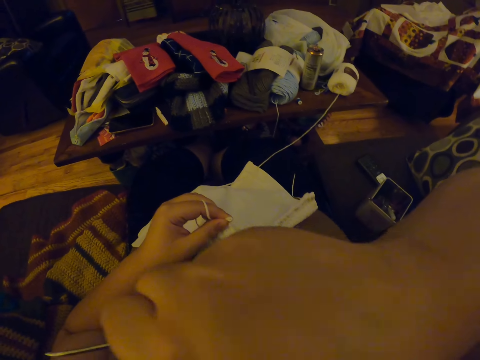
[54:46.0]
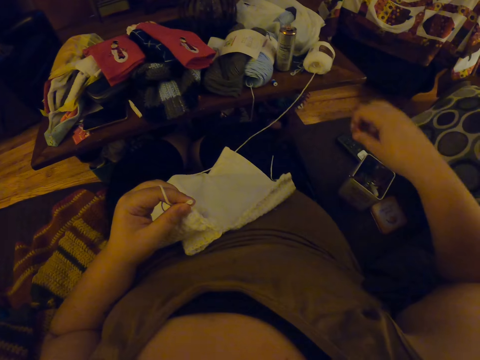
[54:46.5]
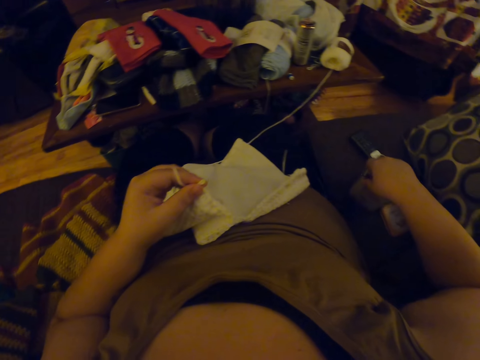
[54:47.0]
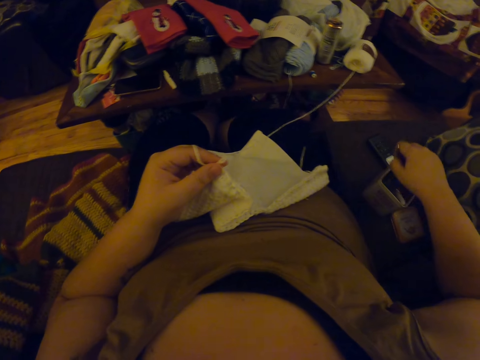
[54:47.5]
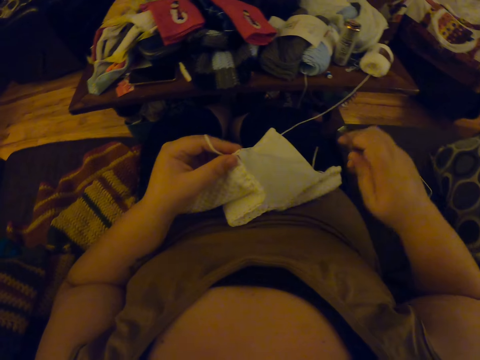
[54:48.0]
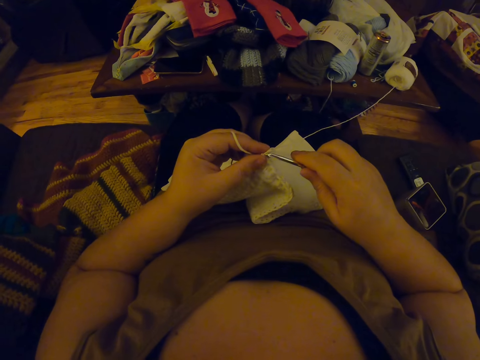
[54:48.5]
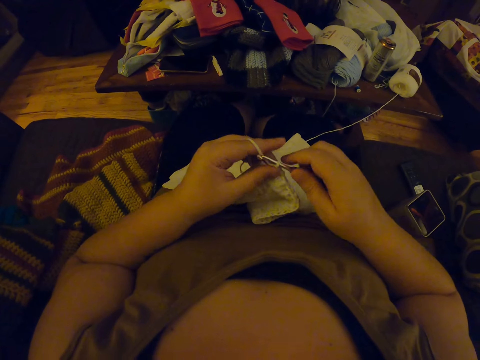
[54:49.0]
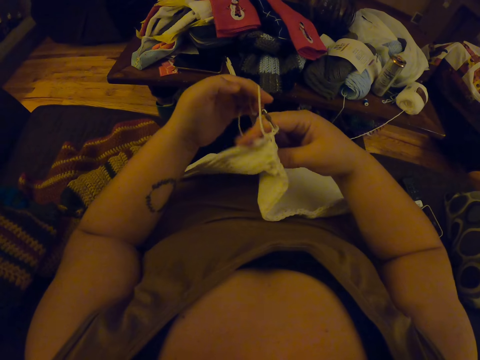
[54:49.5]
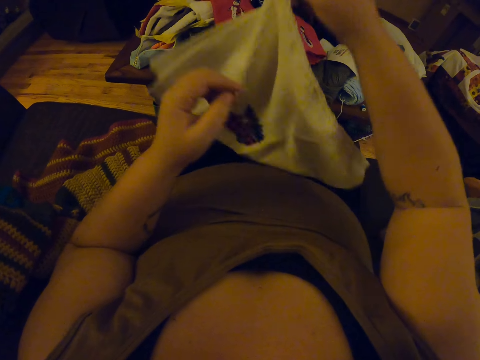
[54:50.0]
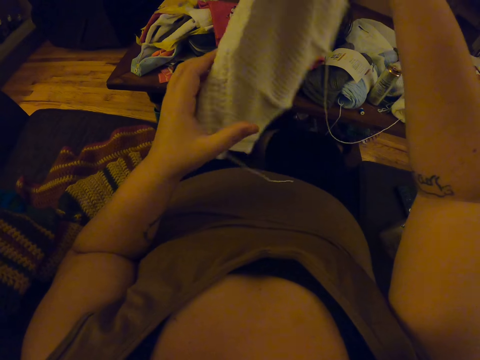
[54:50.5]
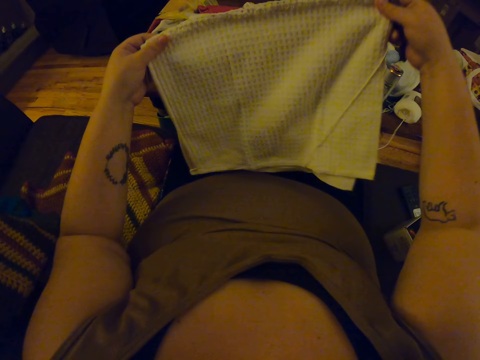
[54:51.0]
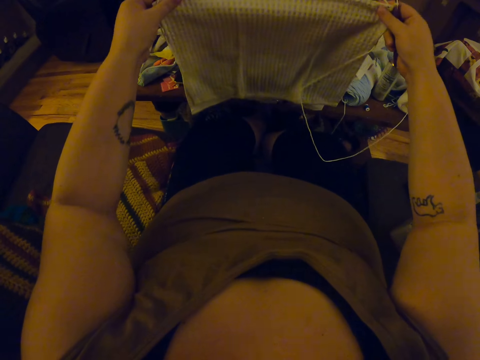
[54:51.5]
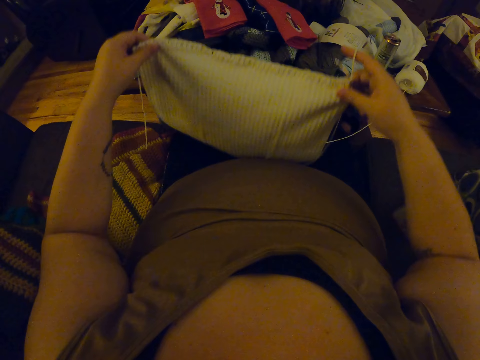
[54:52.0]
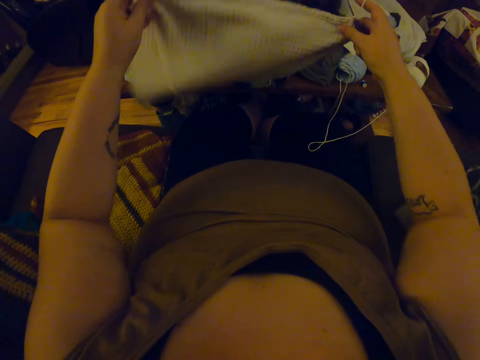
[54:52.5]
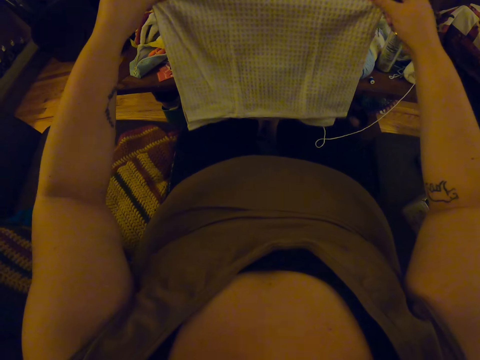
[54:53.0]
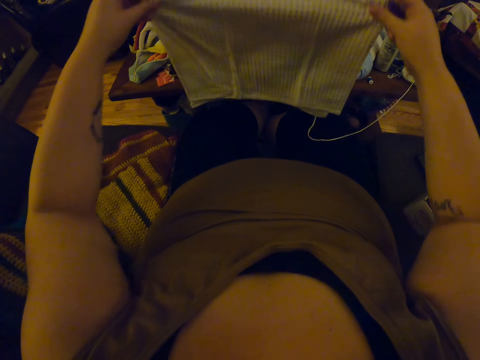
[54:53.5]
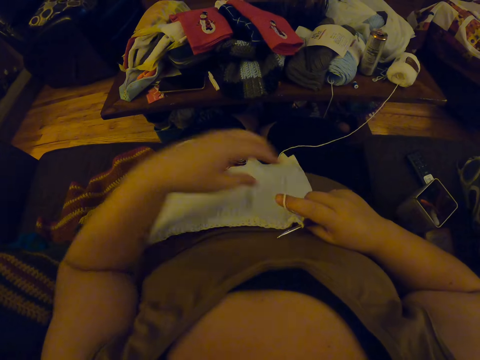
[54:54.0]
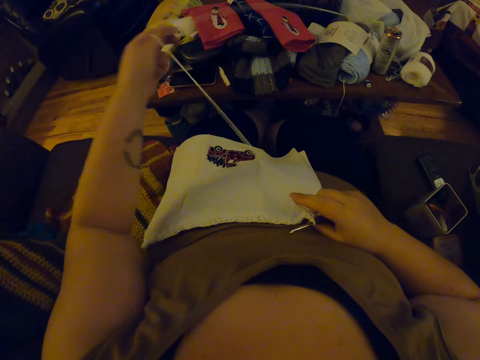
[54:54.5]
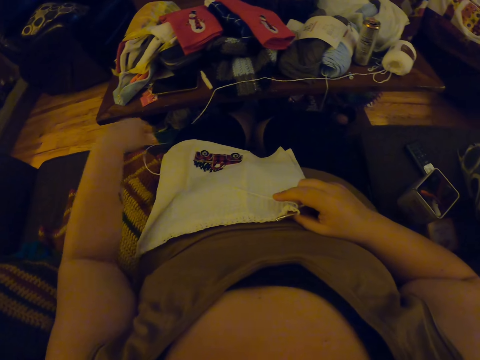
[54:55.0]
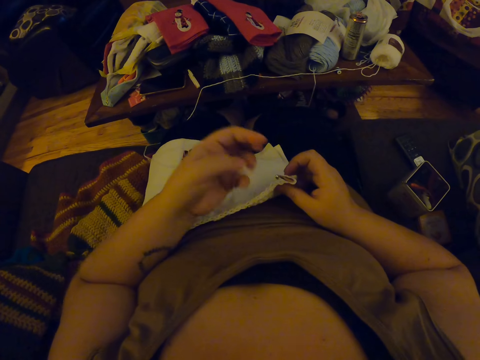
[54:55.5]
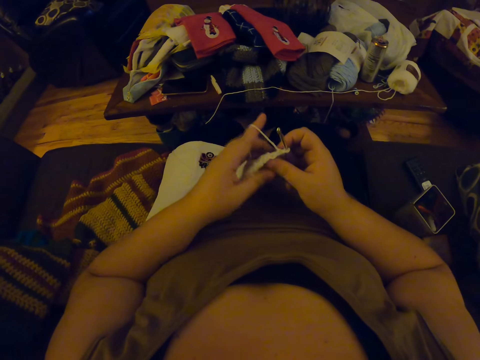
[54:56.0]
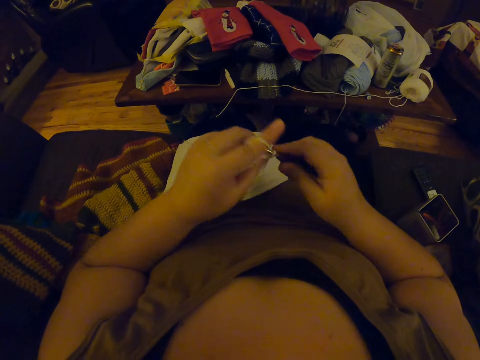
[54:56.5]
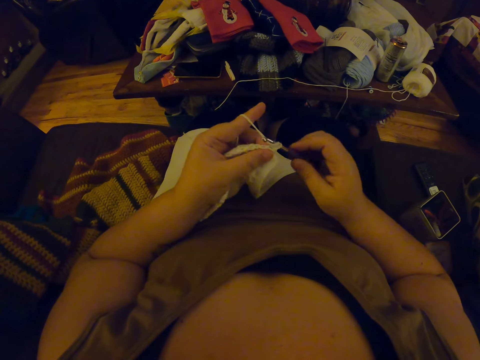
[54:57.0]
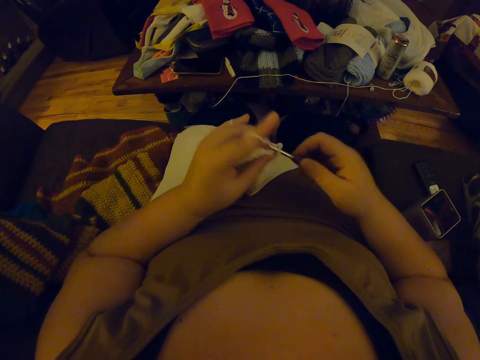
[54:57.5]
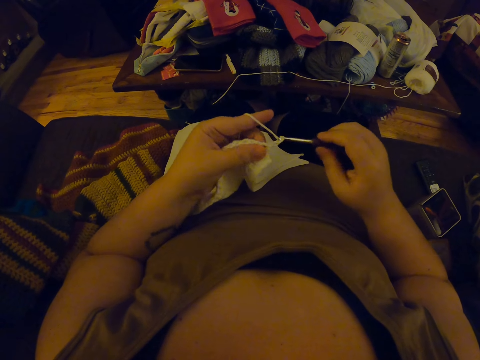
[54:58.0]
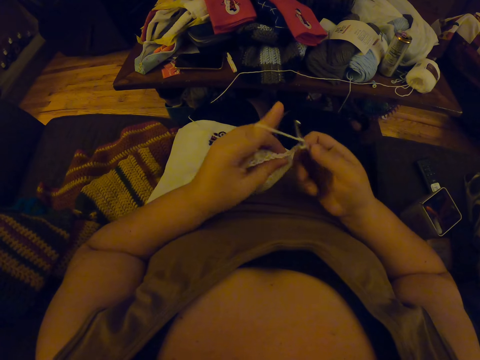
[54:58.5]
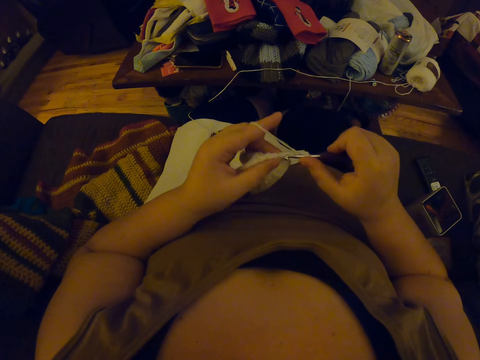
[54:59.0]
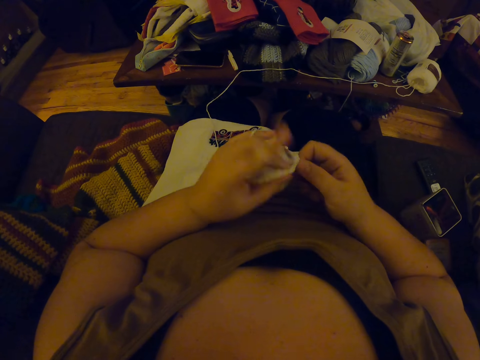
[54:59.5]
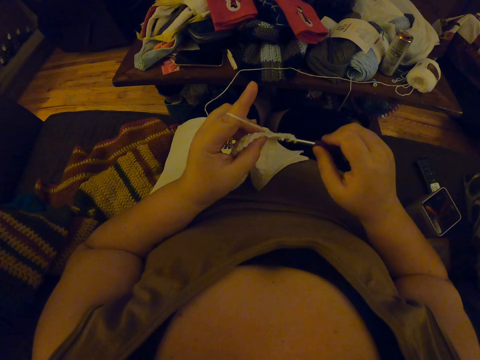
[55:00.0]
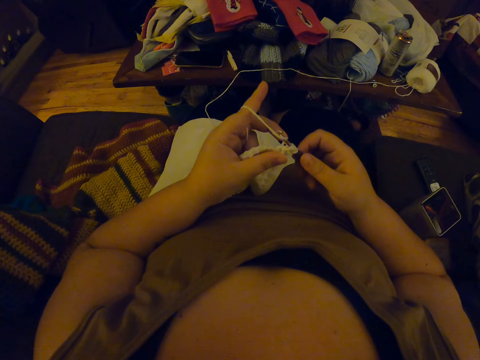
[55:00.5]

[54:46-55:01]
The camera wearer touches her face. She lifts her hand and puts her hand down. She drops the crochet pin in the can. She takes another black crochet hook. She knits the fabric with a yarn using the crochet hook. She adjusts the napkin. She turns the fabric. She aligns the yarn. She pulls the thread. She knits the fabric with the yarn using the crochet hook.

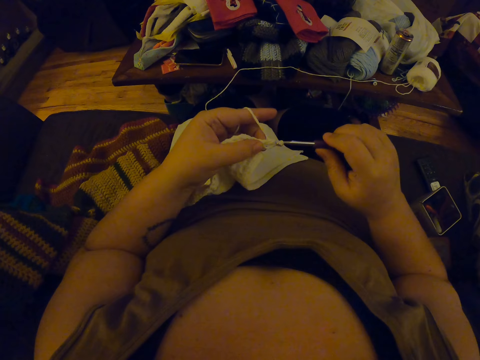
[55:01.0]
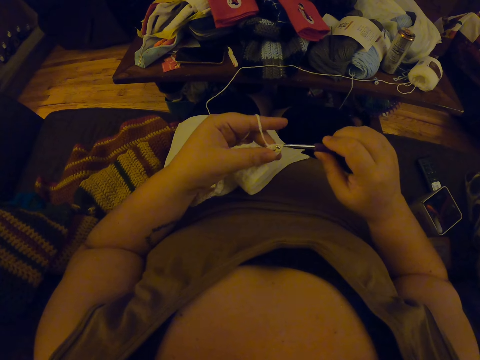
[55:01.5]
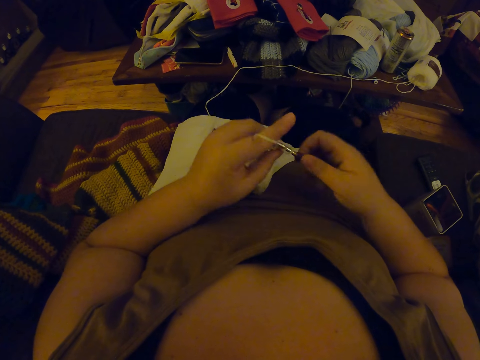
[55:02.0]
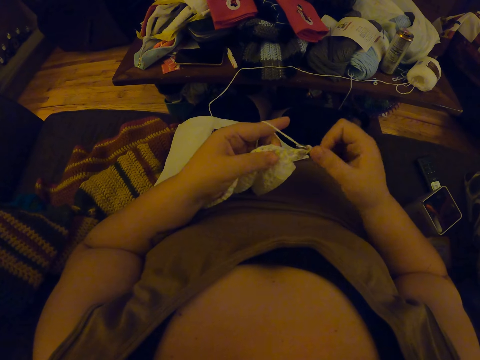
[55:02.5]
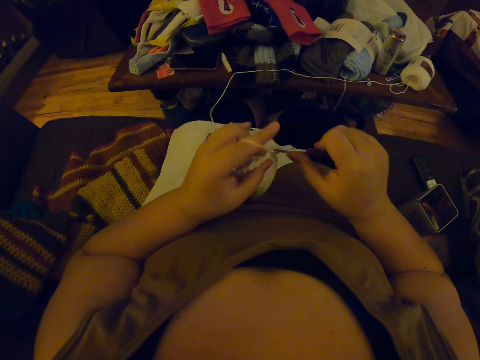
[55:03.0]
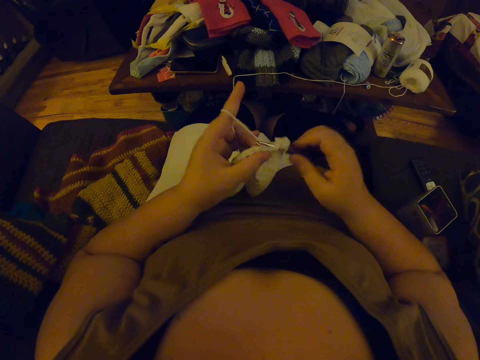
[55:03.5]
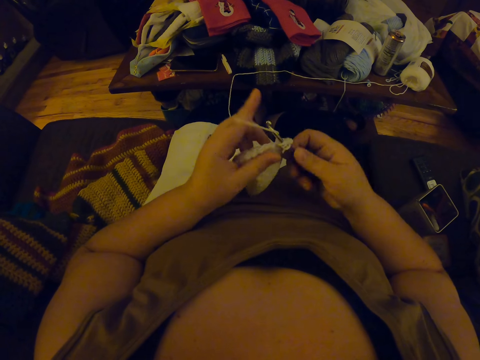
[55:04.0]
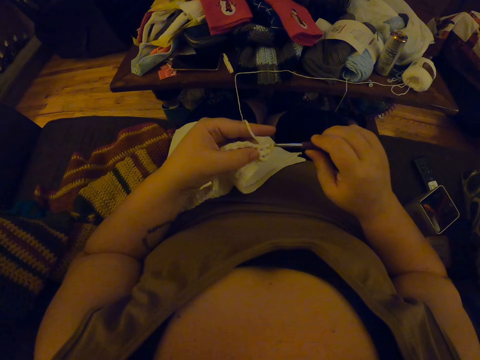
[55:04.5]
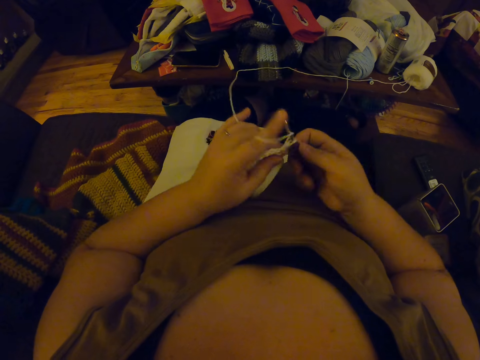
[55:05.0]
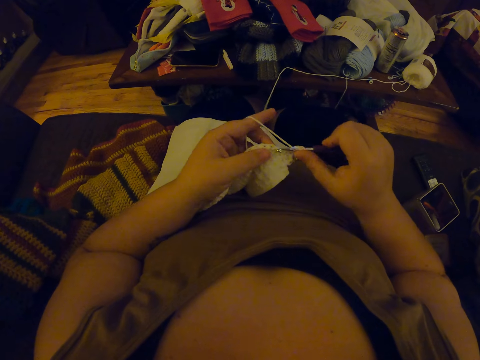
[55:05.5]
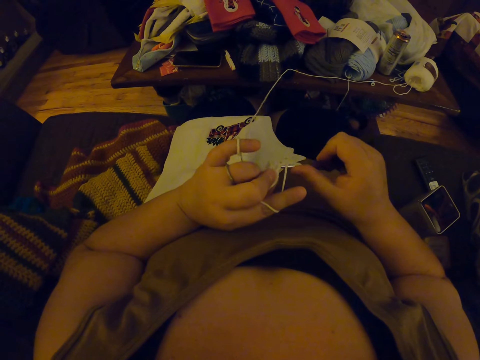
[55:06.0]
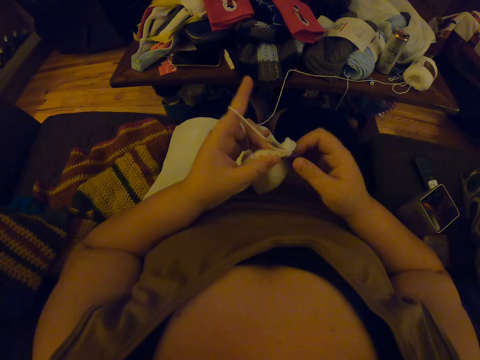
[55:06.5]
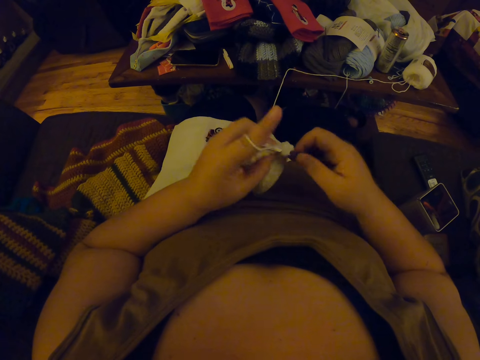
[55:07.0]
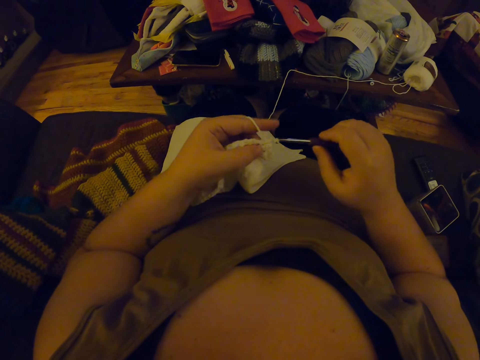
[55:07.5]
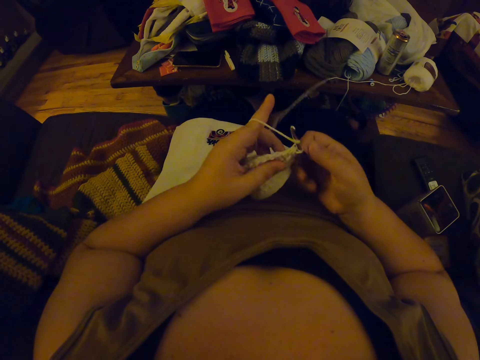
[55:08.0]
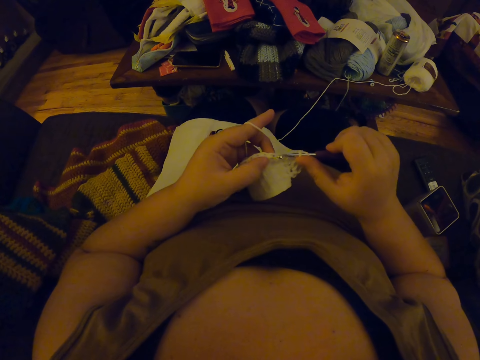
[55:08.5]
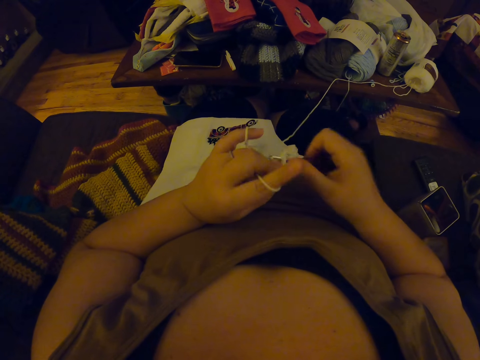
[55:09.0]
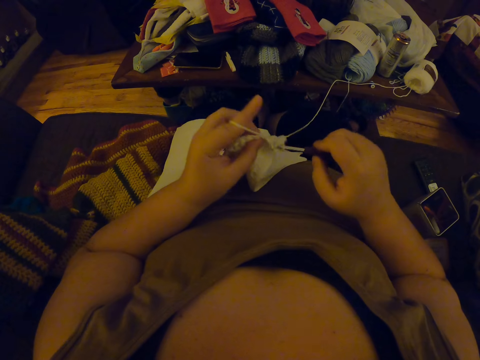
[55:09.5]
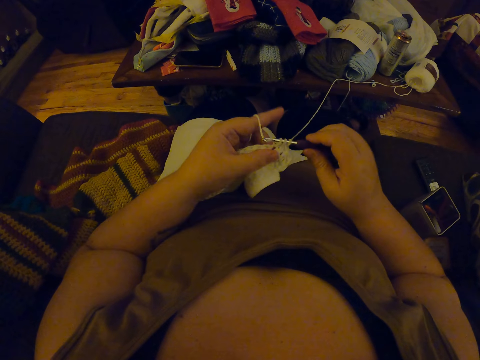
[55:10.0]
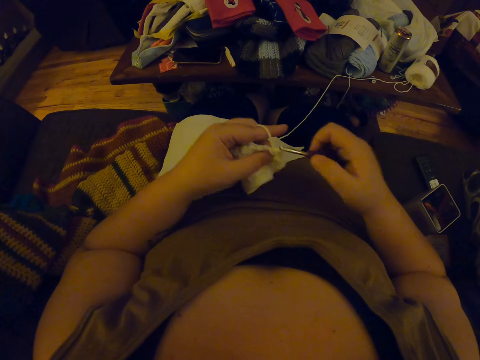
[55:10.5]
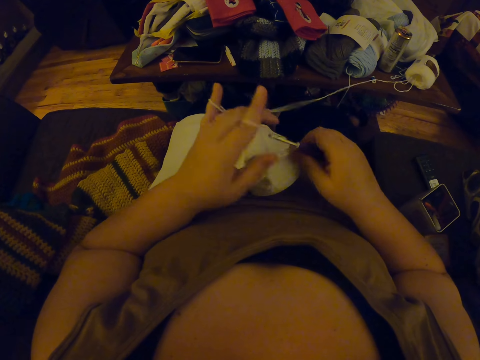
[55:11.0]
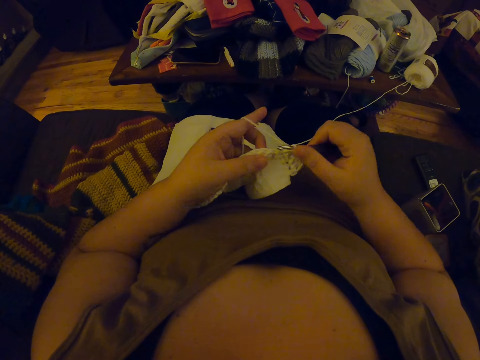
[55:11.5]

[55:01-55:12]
The camera wearer aligns the yarn.
